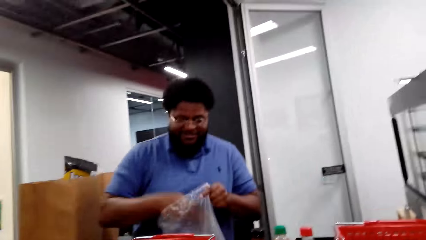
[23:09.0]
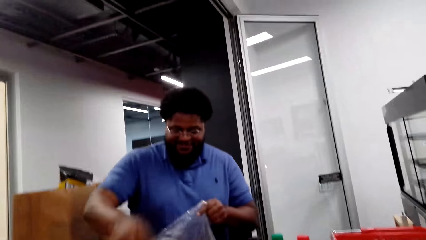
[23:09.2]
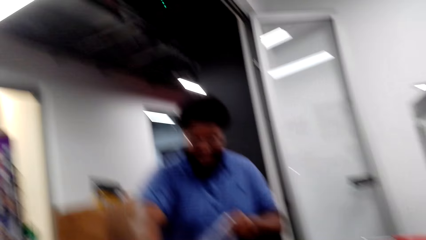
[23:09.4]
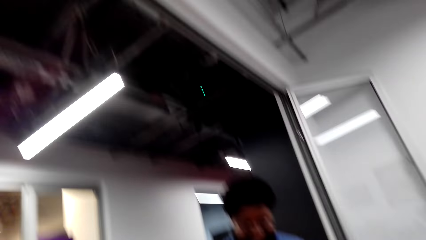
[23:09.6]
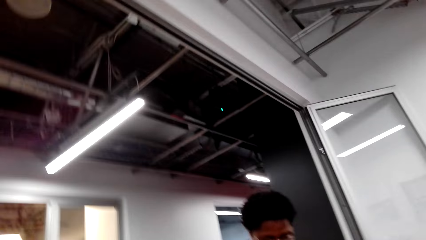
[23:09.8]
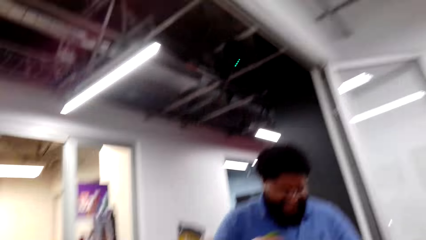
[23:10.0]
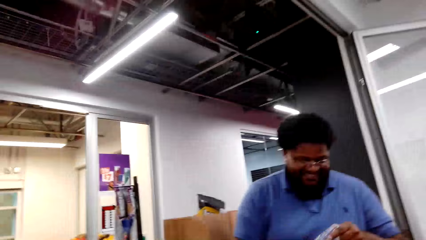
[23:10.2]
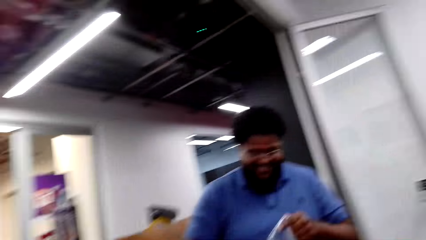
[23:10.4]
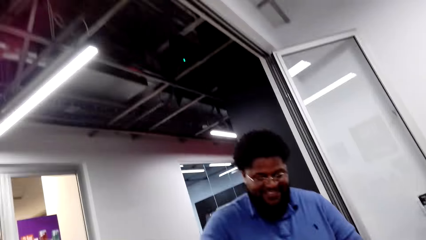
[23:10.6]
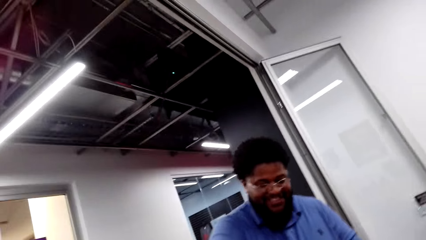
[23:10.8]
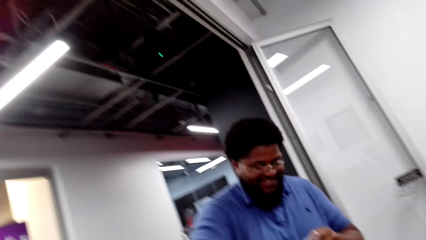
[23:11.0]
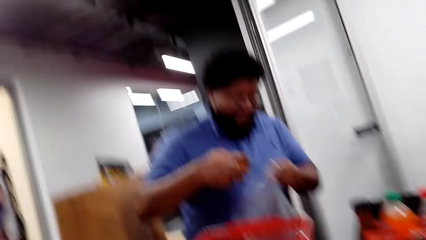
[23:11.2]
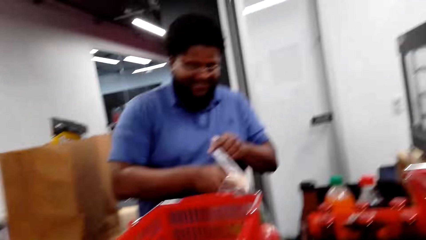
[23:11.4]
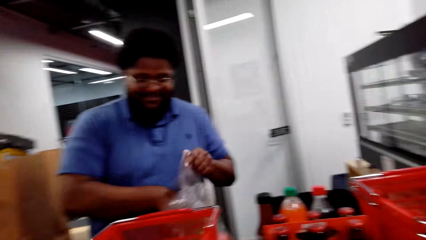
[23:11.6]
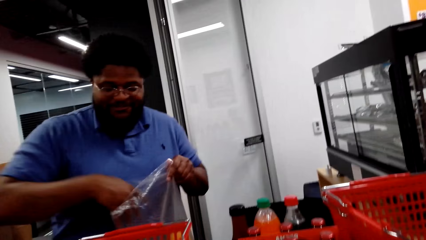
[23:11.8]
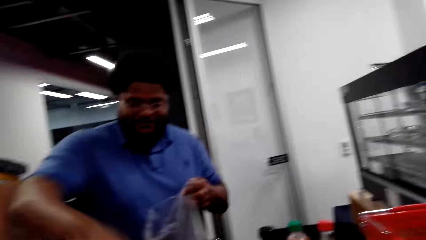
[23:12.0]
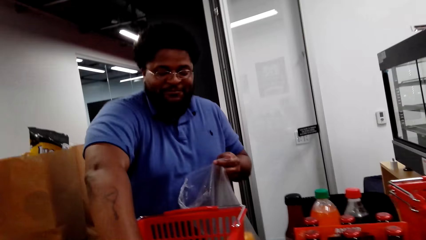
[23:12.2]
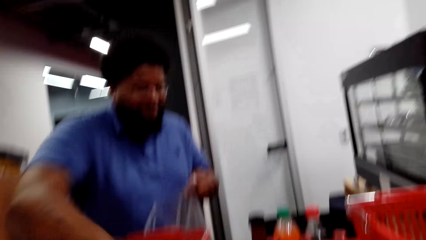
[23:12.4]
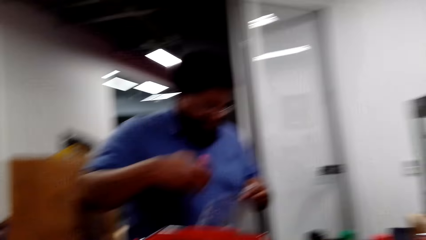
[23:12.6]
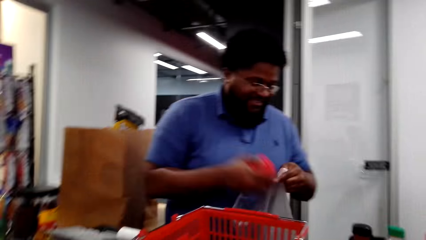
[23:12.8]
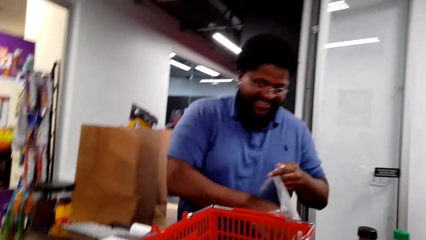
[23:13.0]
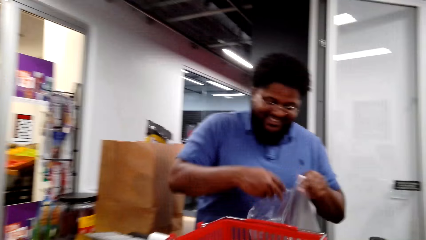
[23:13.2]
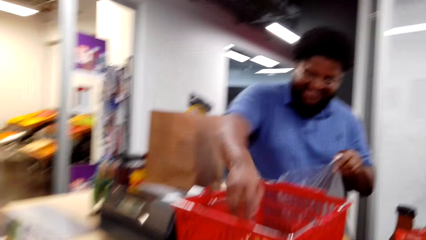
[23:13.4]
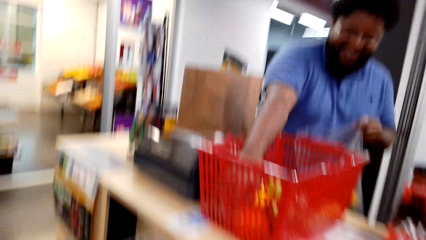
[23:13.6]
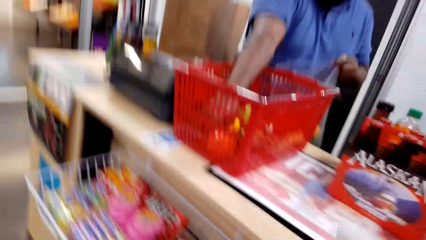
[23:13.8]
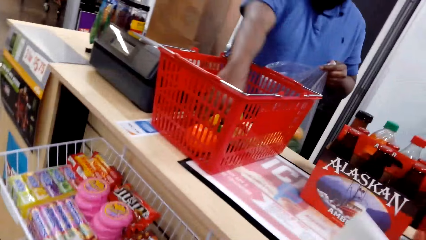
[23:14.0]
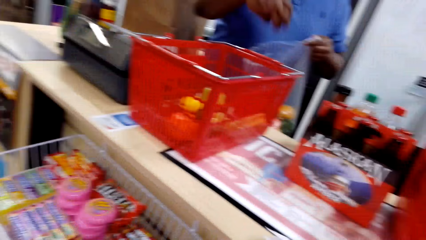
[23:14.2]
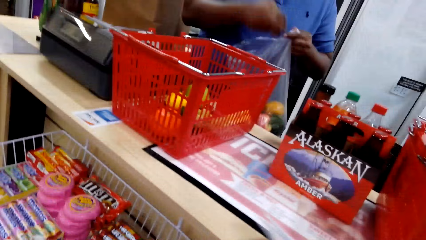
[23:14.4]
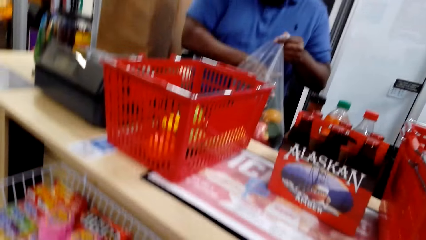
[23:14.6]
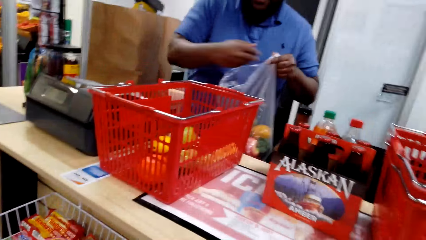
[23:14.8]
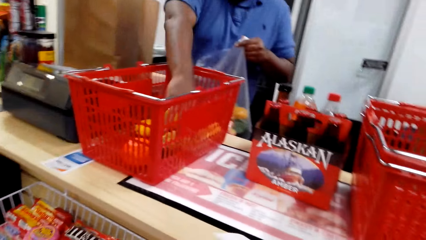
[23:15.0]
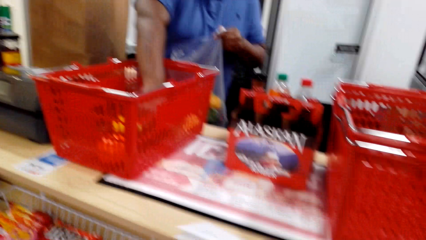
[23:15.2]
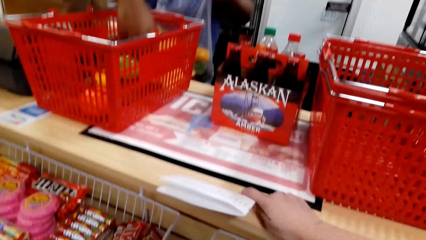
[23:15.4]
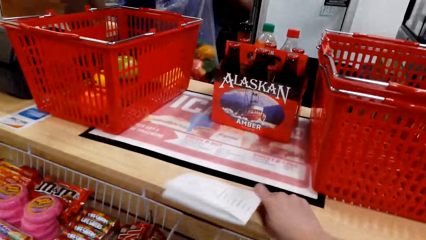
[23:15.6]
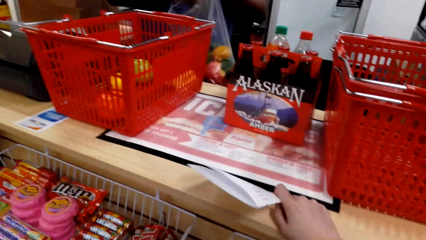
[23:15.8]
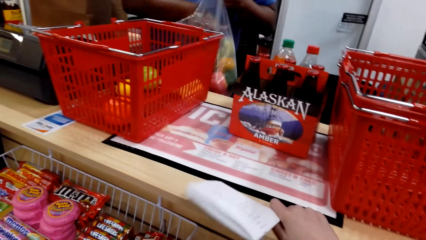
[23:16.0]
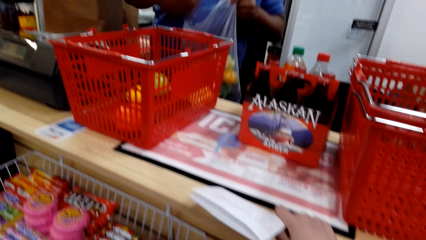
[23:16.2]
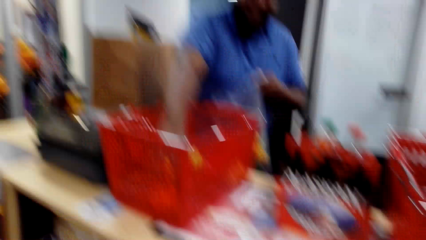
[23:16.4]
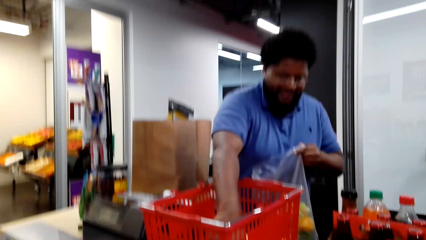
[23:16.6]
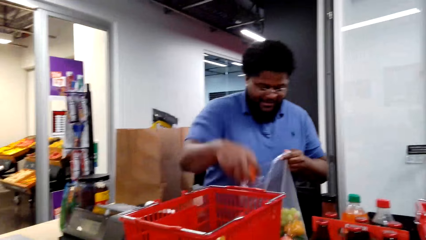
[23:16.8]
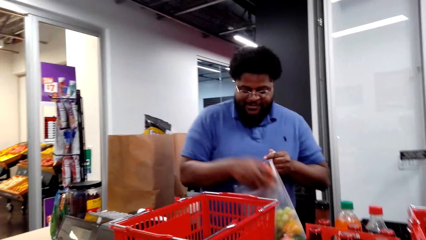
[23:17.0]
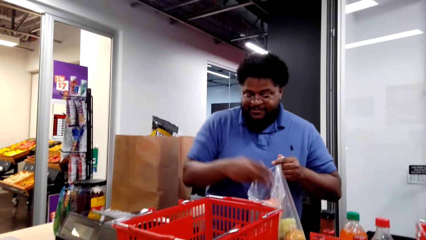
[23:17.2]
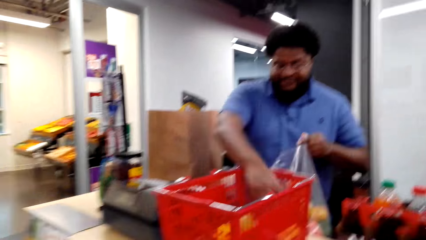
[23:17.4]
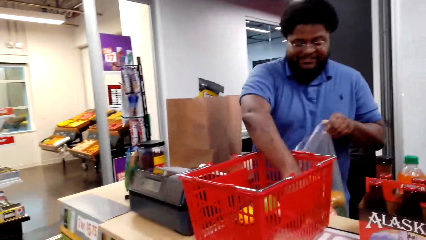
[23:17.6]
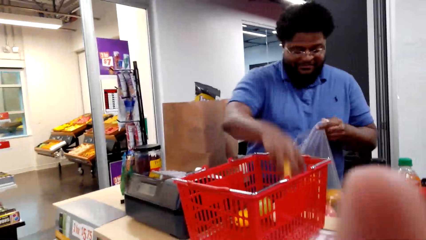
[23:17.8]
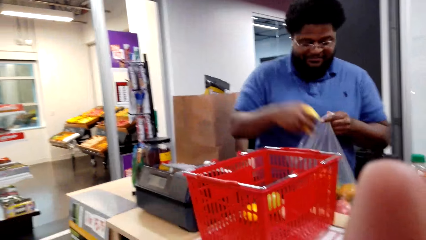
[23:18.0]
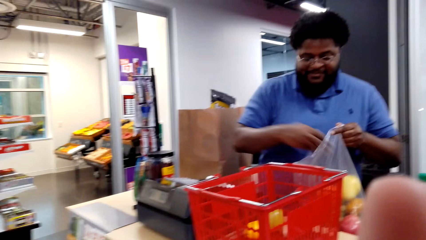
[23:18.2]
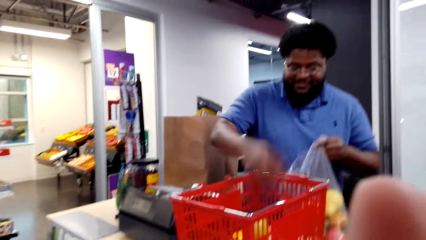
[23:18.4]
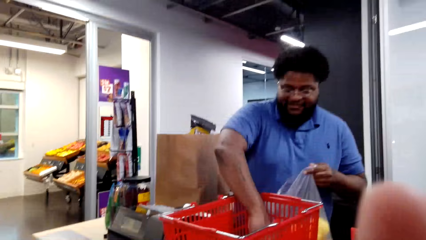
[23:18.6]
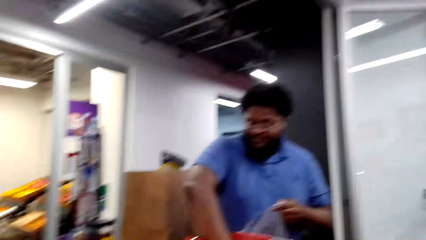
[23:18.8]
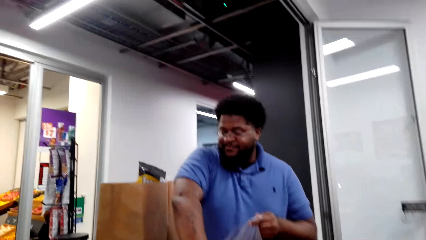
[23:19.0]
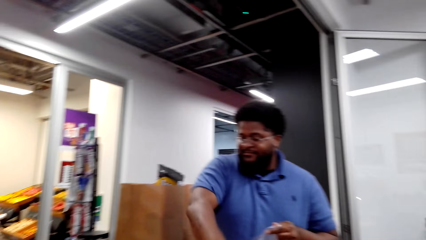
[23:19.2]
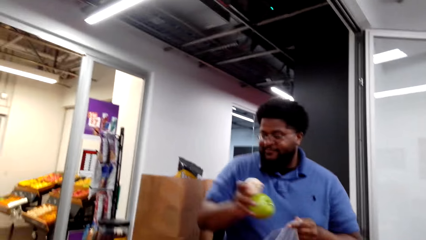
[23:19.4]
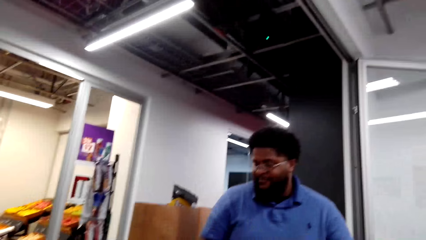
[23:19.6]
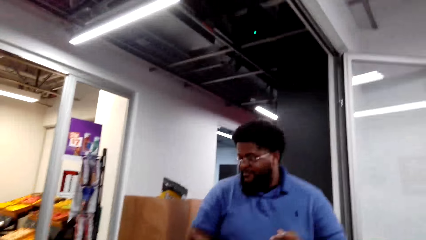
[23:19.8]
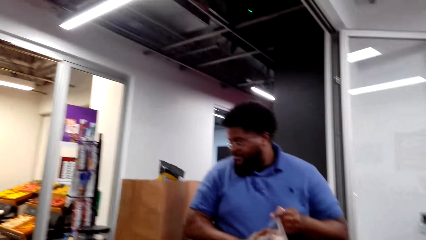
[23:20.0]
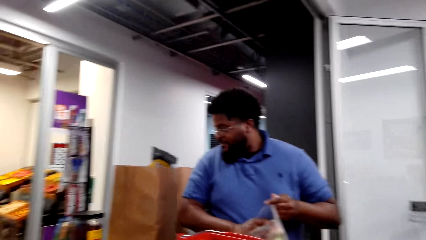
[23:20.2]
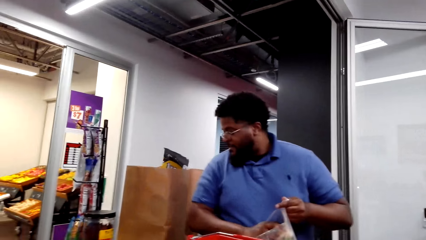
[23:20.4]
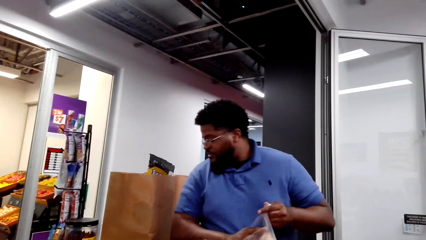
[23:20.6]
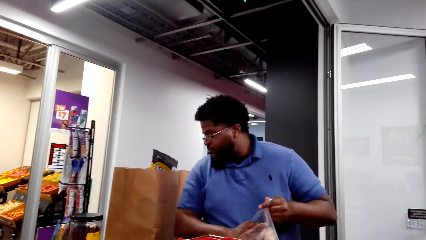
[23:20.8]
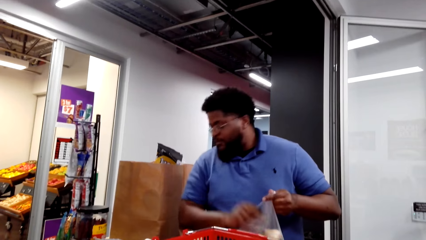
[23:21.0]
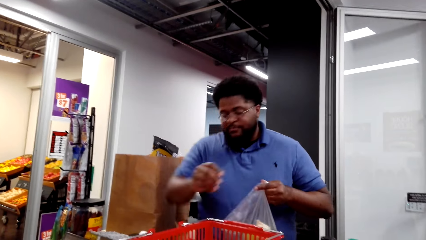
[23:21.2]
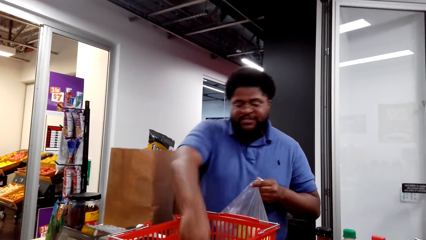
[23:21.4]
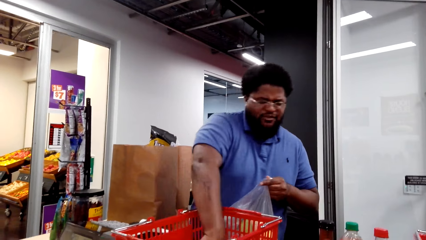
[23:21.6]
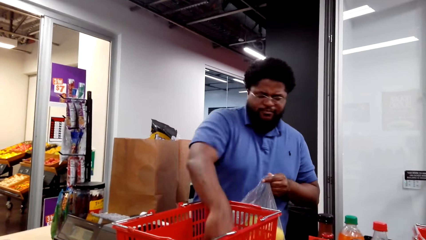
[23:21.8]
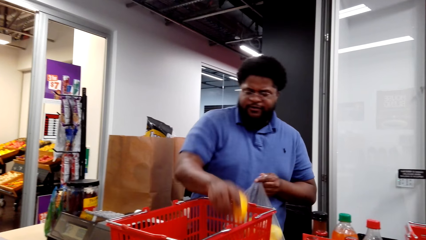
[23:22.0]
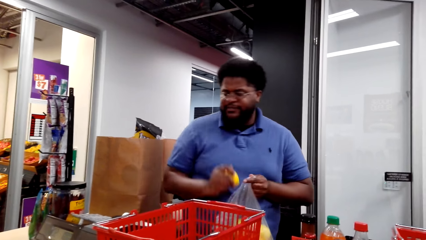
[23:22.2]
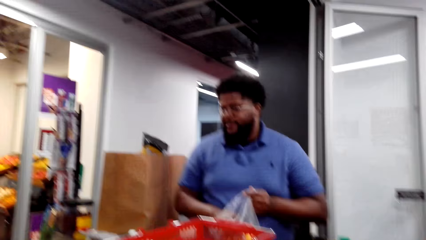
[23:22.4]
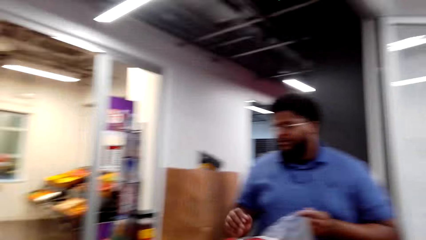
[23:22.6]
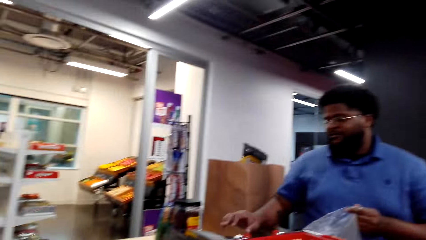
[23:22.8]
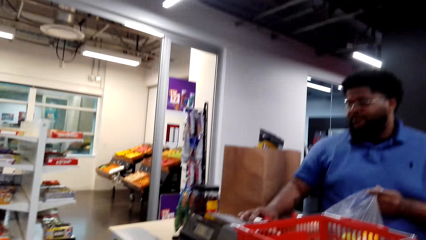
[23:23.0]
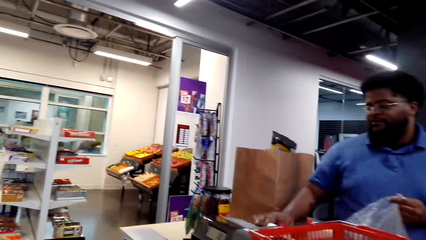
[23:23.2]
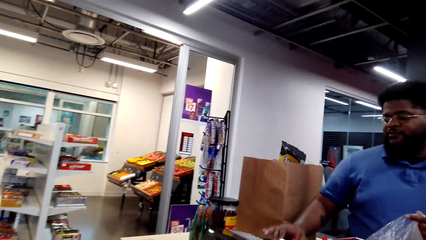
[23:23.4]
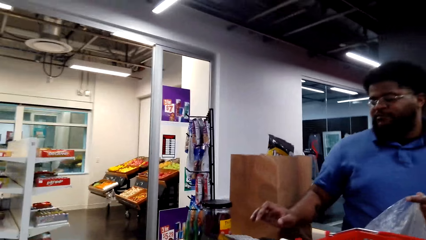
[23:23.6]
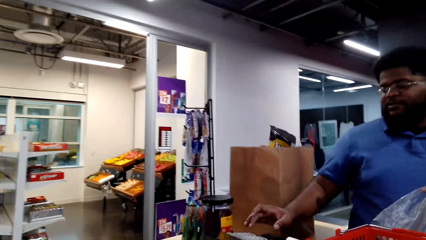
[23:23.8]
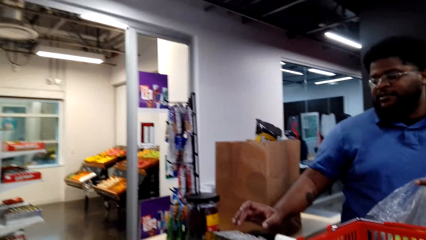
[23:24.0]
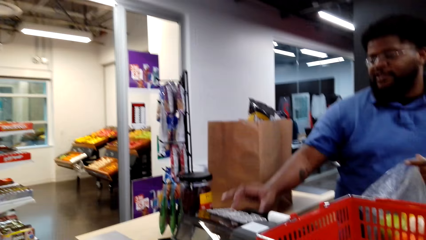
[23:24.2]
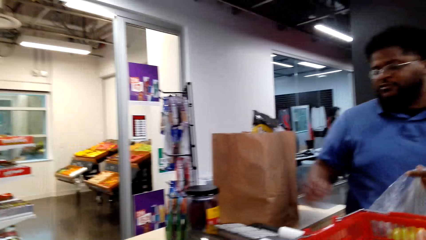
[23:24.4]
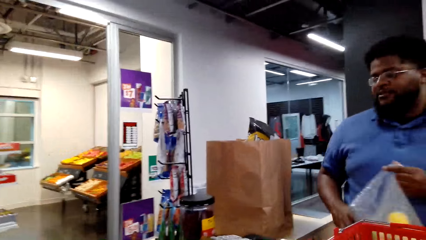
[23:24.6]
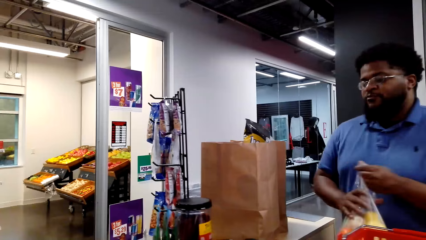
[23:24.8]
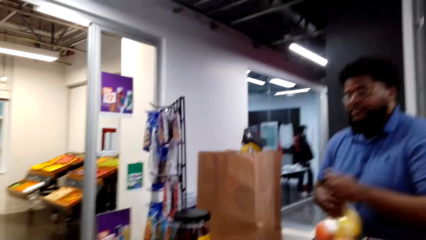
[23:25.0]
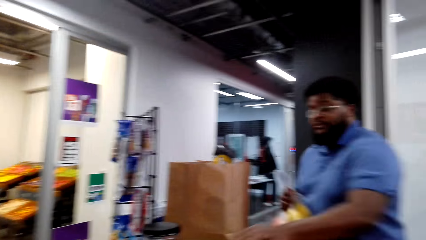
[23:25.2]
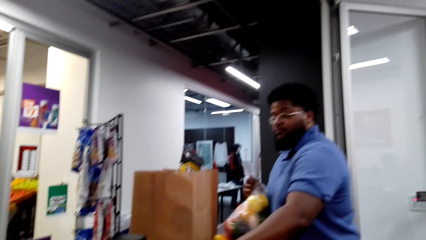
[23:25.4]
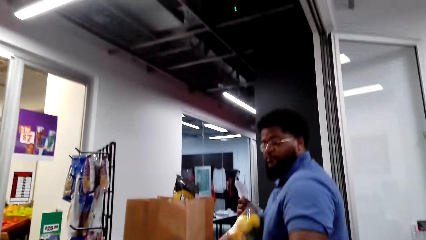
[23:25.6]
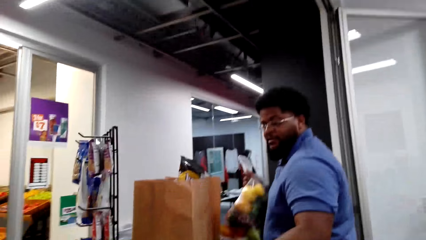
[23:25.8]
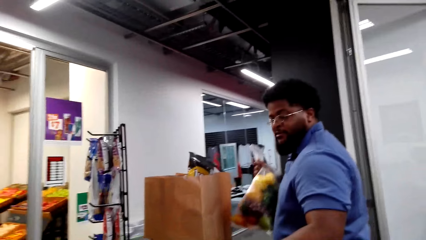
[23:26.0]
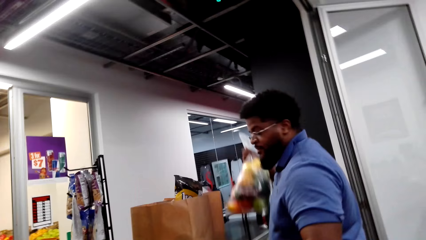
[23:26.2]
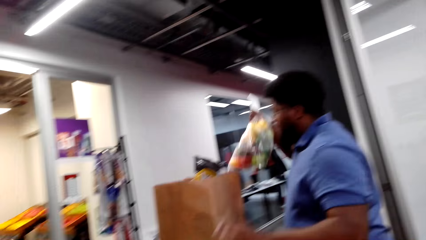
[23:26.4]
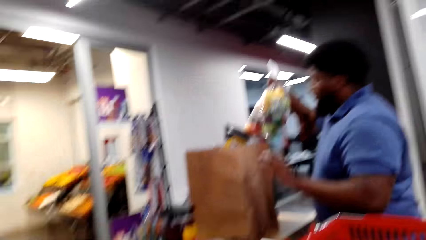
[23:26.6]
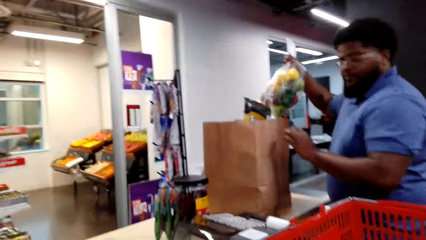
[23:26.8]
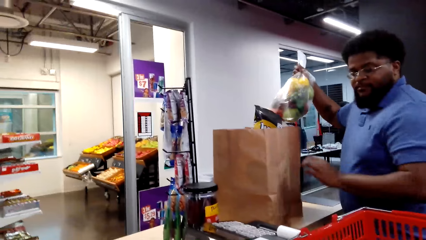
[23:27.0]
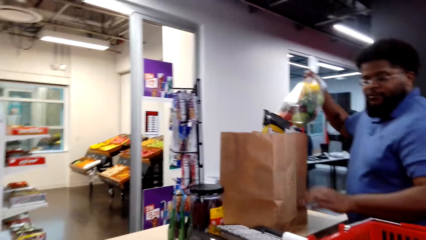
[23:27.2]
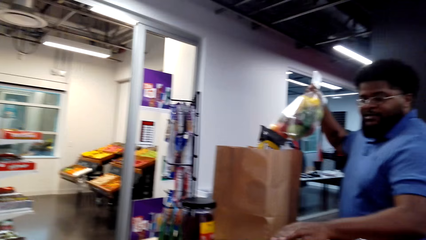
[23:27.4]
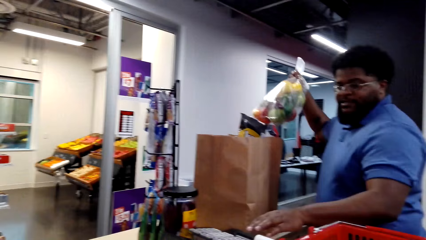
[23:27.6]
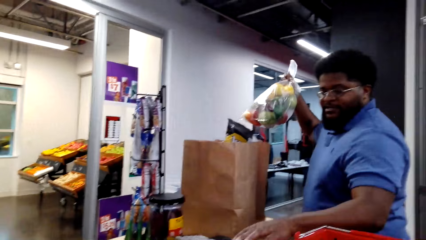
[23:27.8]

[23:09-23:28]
The cashier puts the bell pepper in the plastic paper. The cashier picks up a fruit and puts the fruit in the plastic paper. The cashier picks up a bell pepper and puts the bell pepper in the plastic paper. The cashier picks up a fruit and puts the fruit in the plastic paper. The cashier picks up grapes. The camera wearer places the hand on the counter bench. The cashier puts the grapes in the plastic paper. The cashier picks up an orange and puts the orange in the plastic paper. The cashier picks up a pear. The camera wearer fixes the camera. The cashier puts the pear in the plastic paper. The cashier picks up an apple and garlic and puts the apple and the garlic in the plastic paper. The cashier picks up a fruit and puts the fruit in the plastic paper. The cashier operates the cash register machine. The cashier passes the plastic paper to the right hand and operates the cash register machine.
